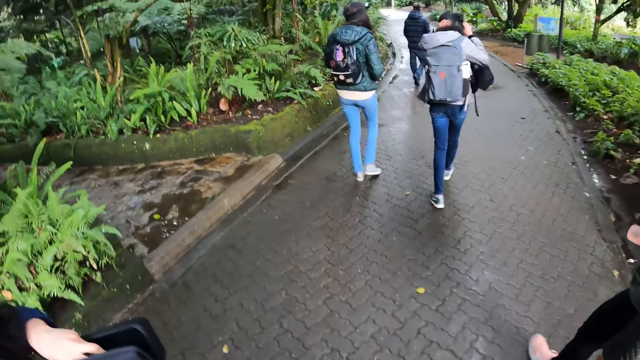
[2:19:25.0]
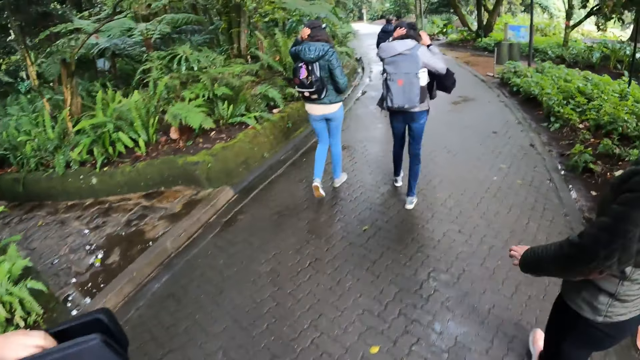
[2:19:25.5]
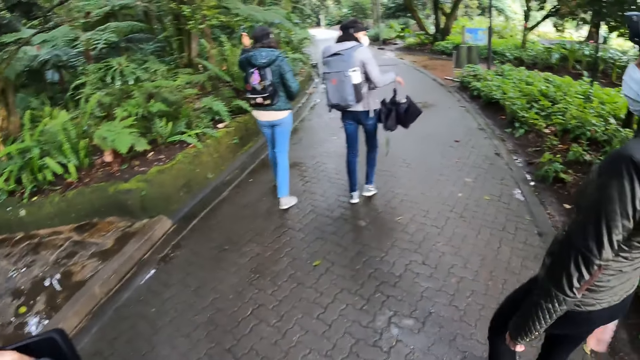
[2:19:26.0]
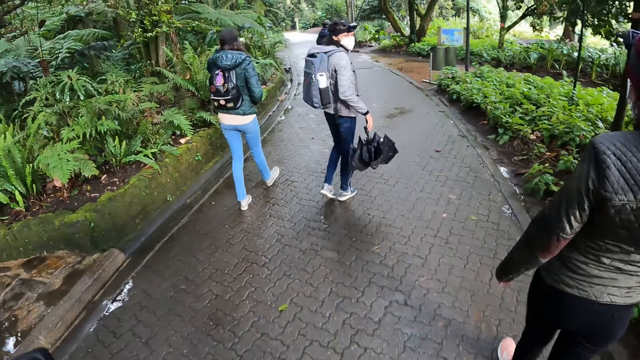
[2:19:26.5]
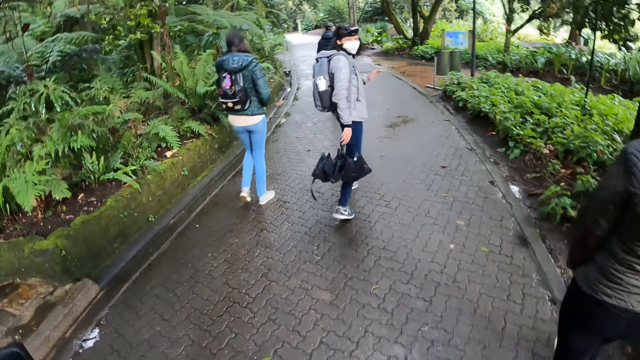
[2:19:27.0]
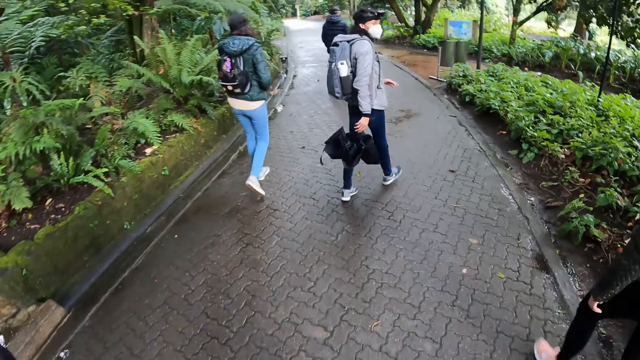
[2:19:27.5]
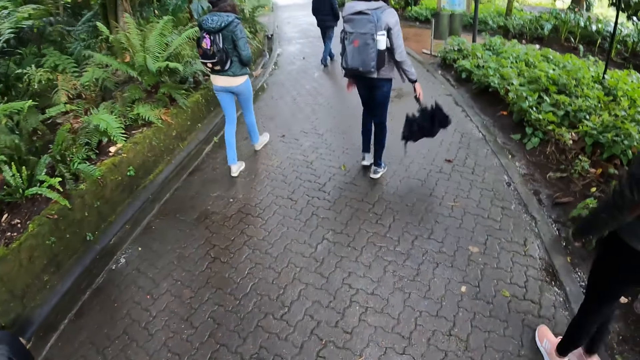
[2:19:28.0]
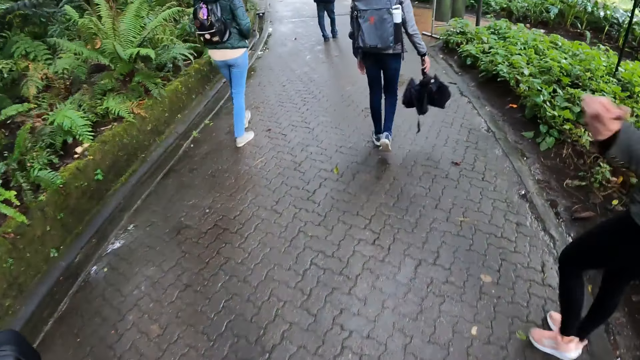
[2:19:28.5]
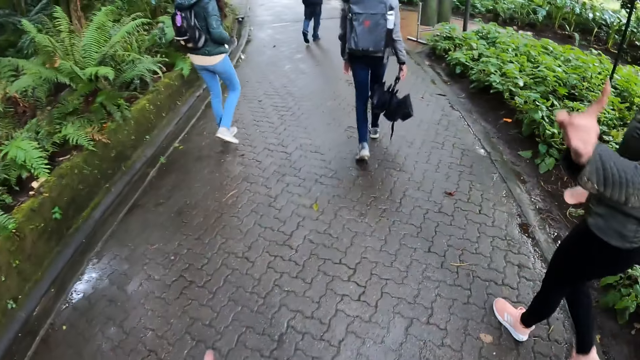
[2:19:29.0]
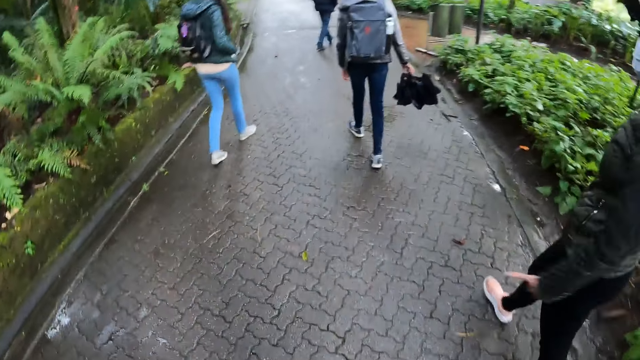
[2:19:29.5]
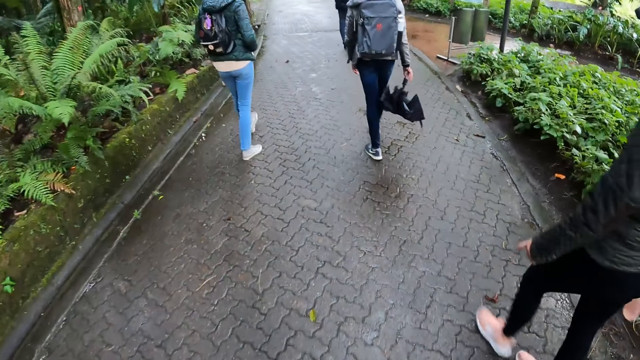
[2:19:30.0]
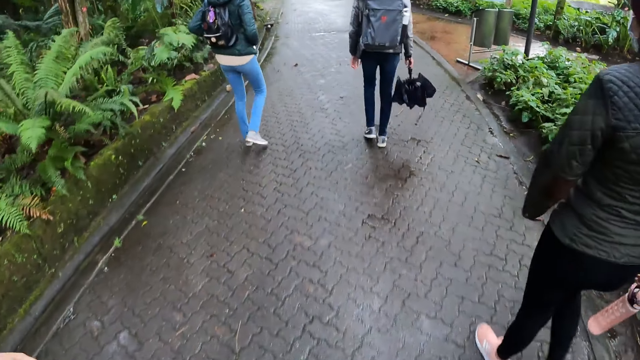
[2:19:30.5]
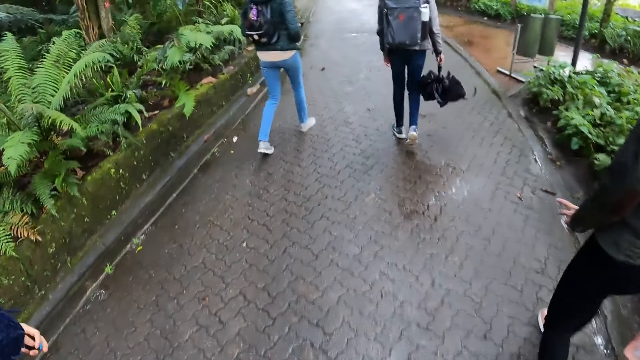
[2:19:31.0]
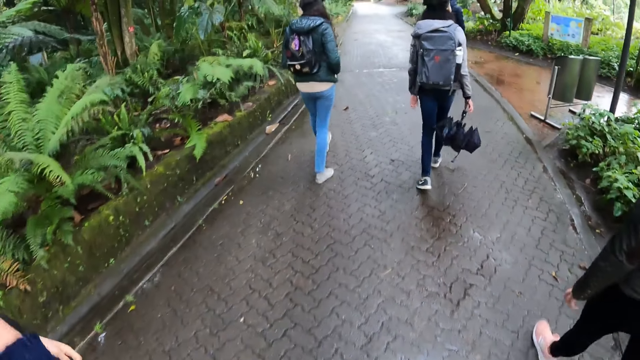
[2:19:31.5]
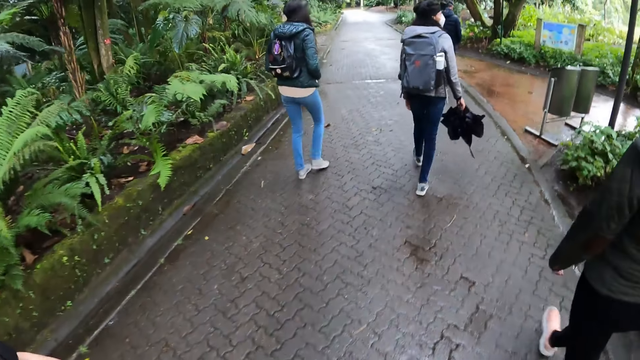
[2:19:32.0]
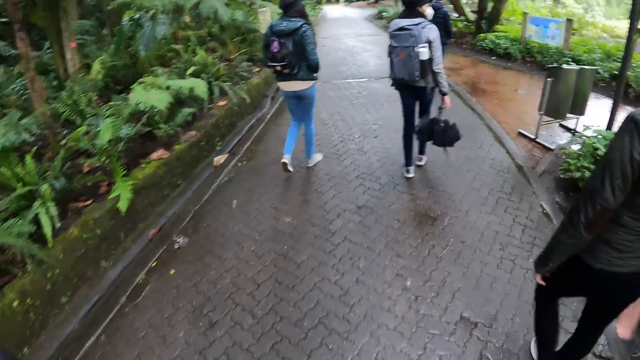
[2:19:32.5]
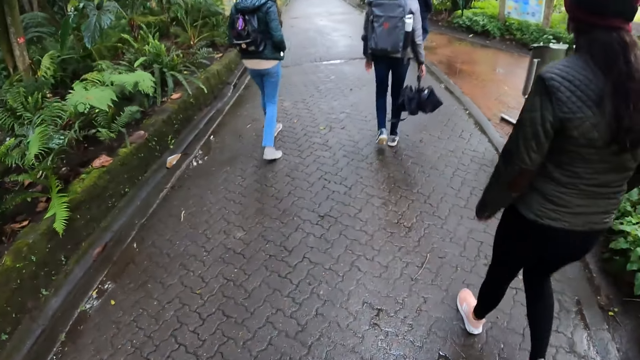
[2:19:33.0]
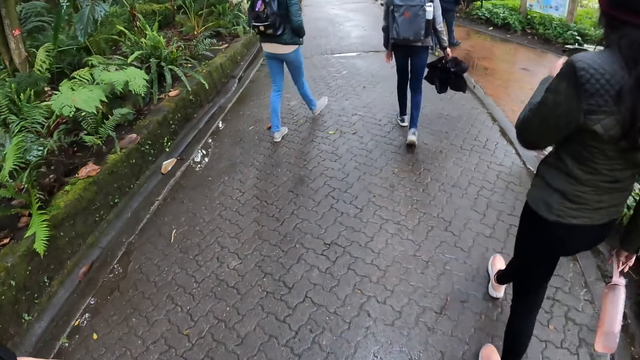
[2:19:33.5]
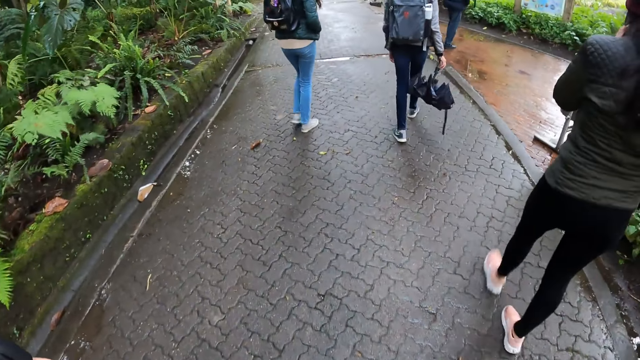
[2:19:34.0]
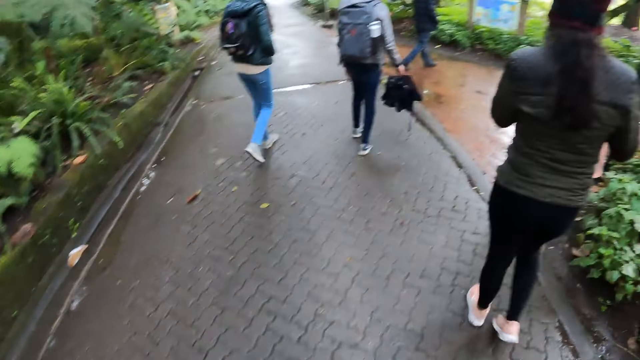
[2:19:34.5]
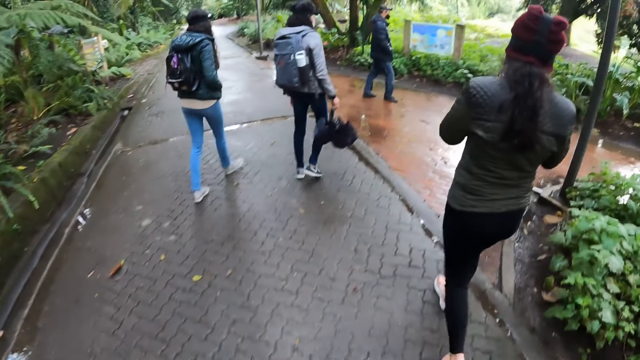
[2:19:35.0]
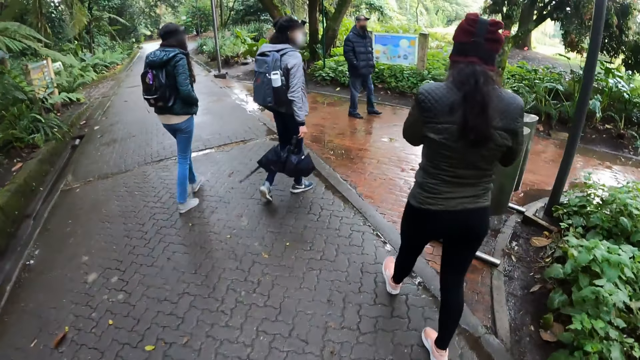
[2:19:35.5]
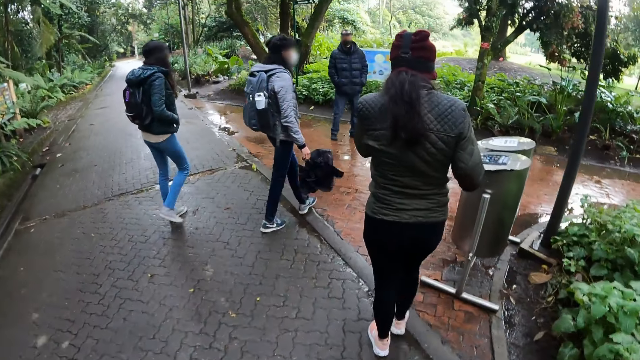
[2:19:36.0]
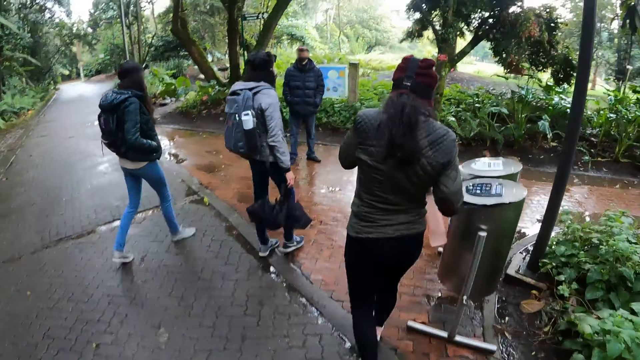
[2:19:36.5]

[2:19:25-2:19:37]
A person moves the hand. The person walks around.

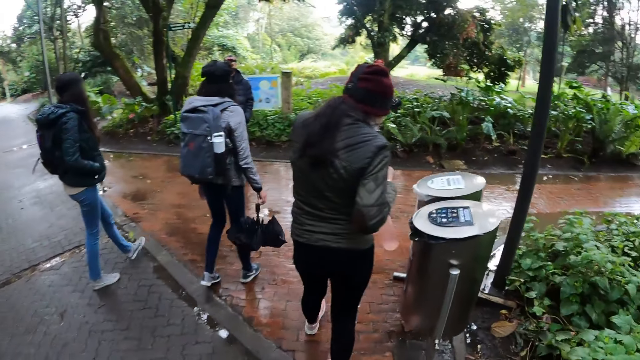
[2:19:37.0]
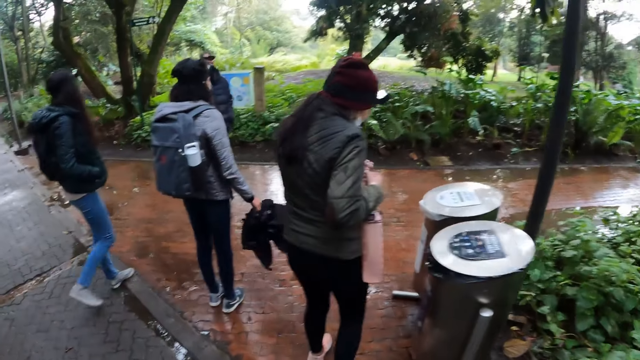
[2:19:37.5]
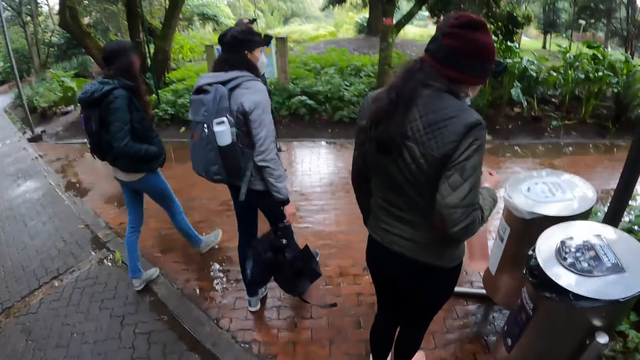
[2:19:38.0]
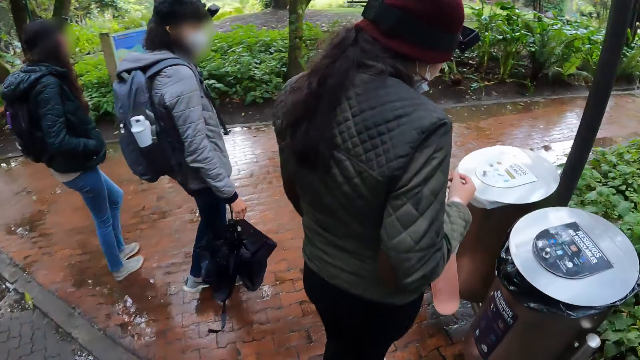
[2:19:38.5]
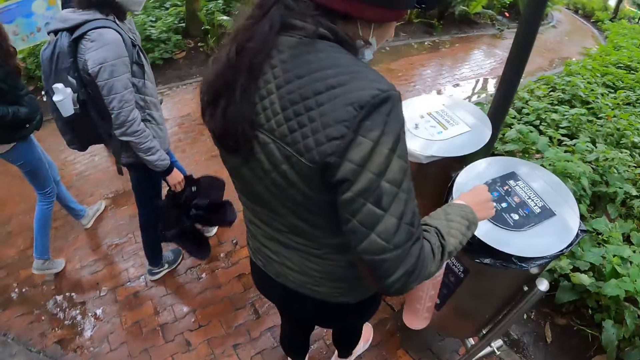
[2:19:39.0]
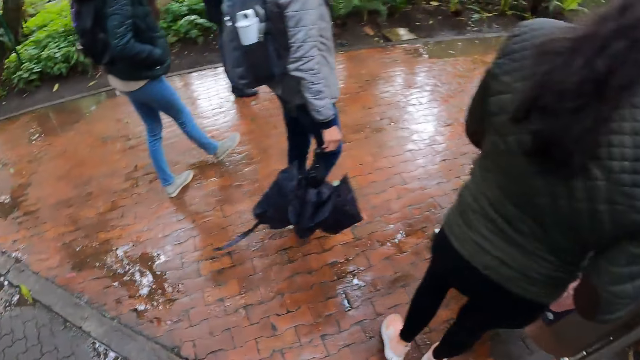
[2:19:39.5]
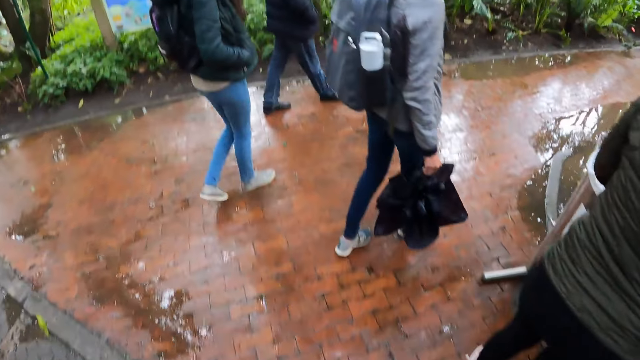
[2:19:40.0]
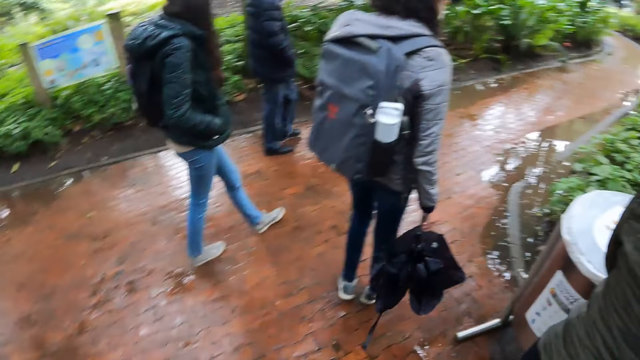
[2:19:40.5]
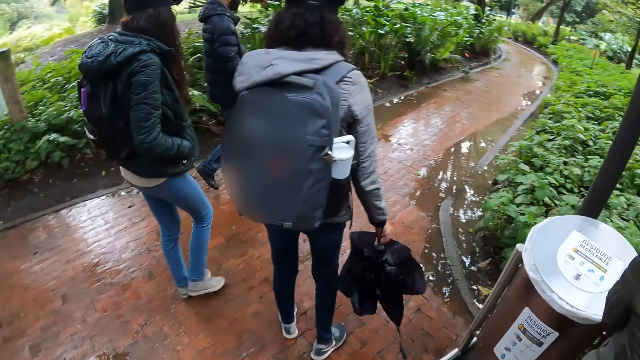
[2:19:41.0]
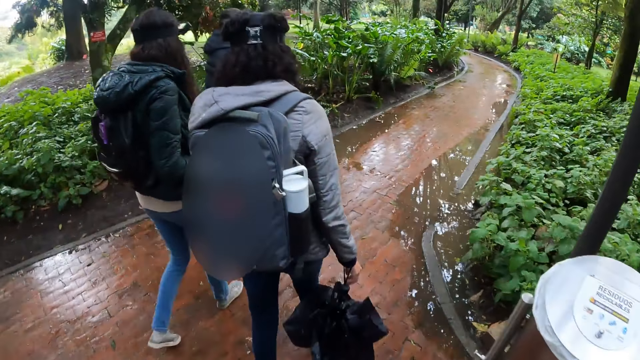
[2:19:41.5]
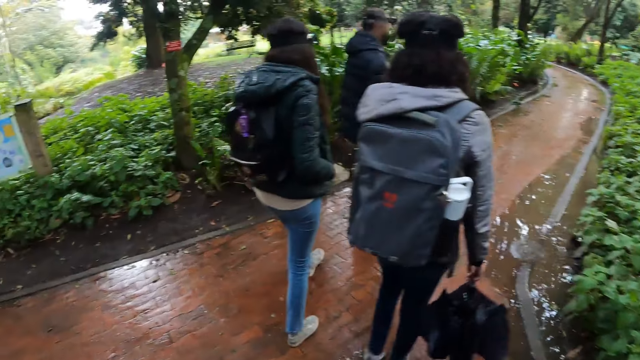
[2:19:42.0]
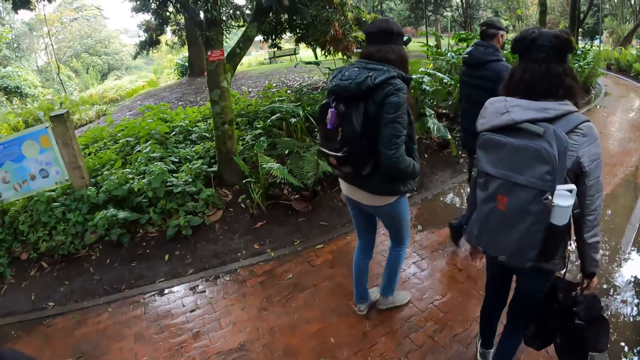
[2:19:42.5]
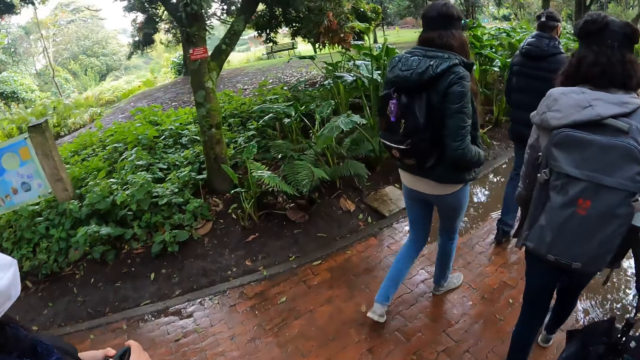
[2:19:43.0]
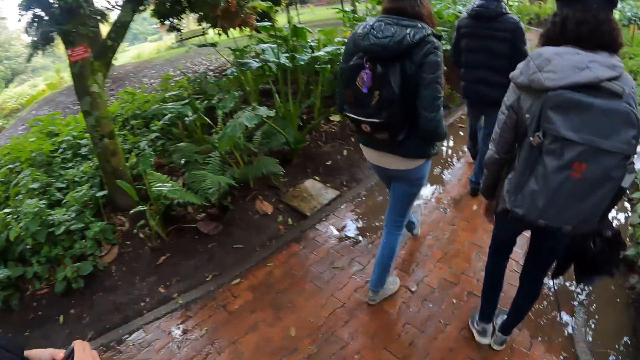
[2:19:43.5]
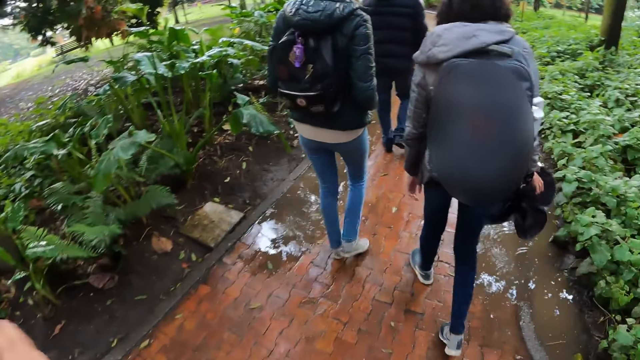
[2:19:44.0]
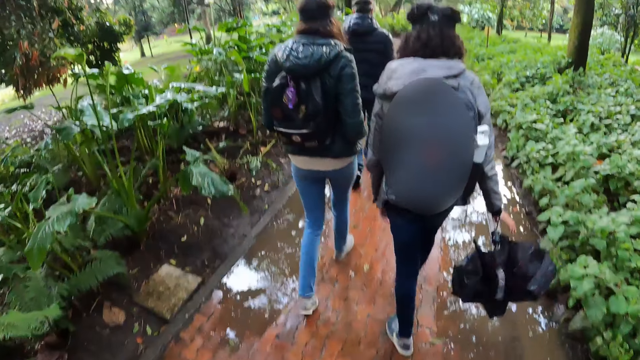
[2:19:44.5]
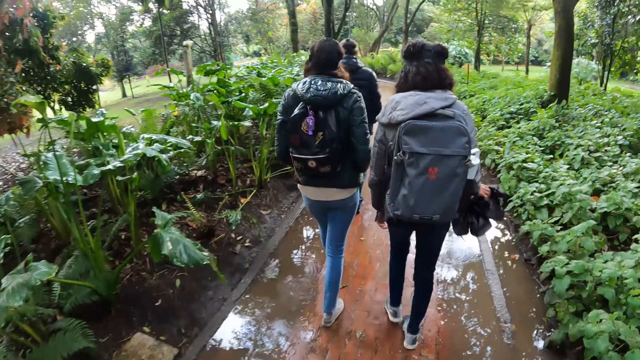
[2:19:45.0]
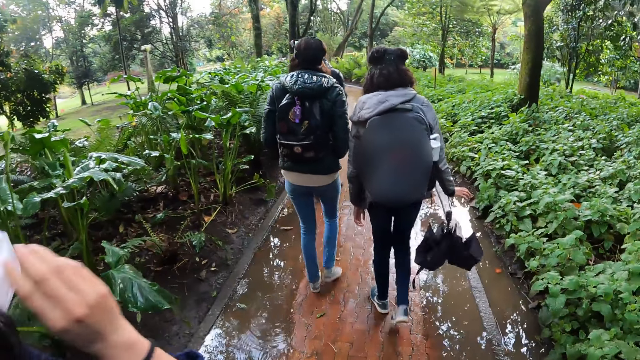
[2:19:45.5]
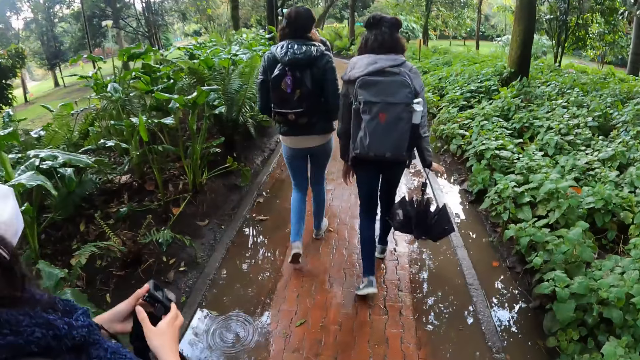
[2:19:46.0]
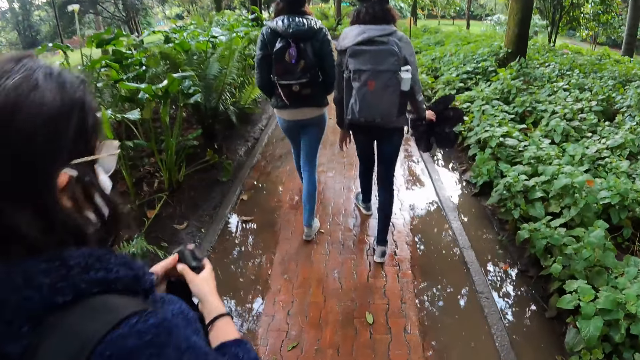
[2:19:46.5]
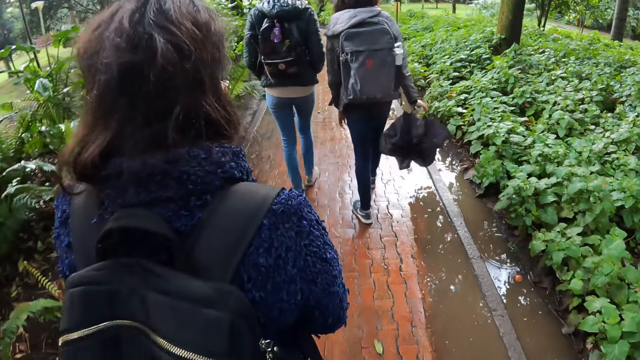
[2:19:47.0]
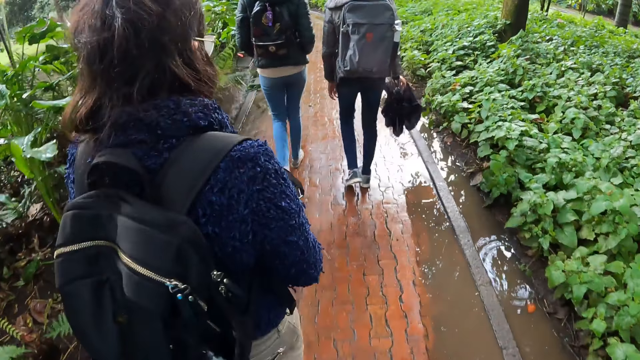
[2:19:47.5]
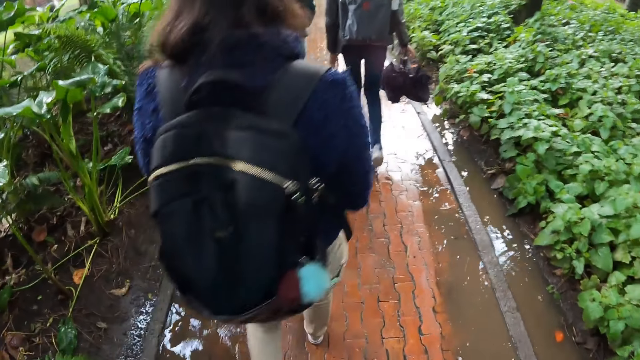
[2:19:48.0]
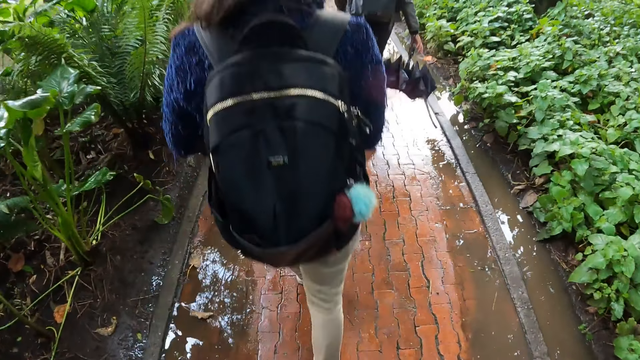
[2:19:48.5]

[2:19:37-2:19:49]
The woman holds a box in her left hand with both hands.
